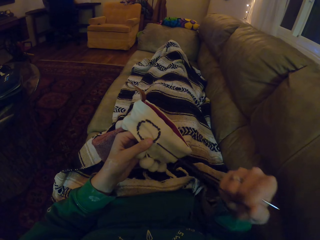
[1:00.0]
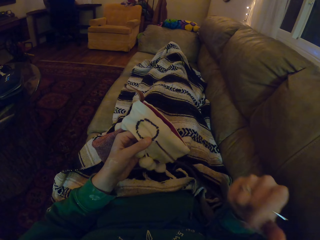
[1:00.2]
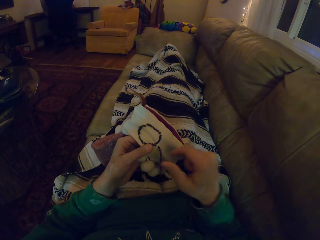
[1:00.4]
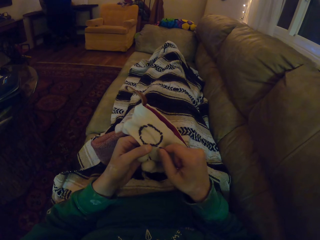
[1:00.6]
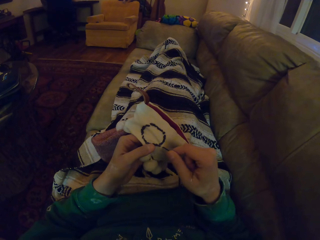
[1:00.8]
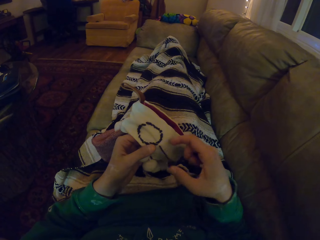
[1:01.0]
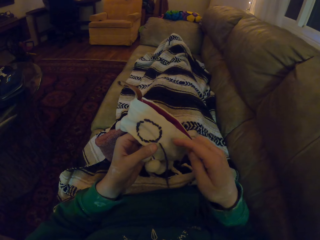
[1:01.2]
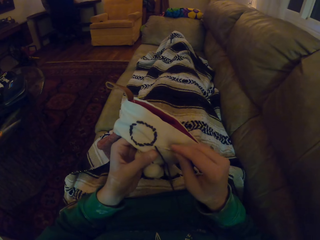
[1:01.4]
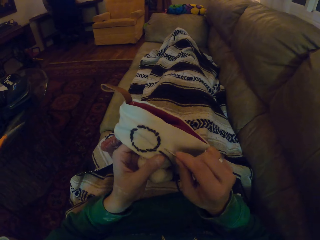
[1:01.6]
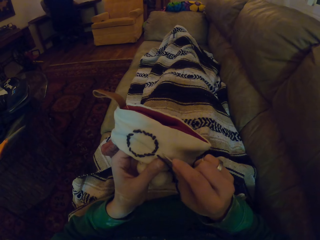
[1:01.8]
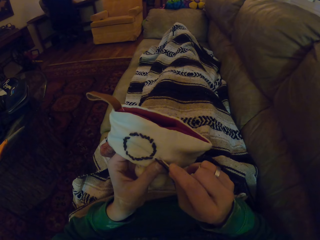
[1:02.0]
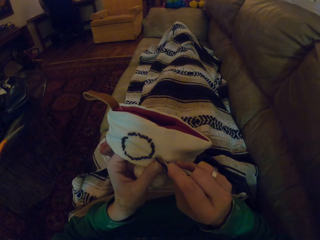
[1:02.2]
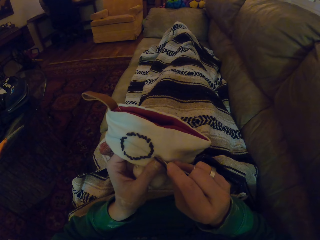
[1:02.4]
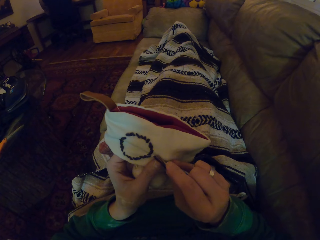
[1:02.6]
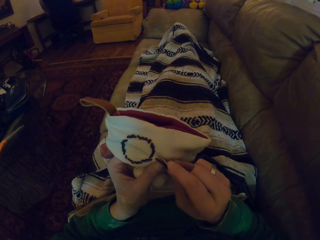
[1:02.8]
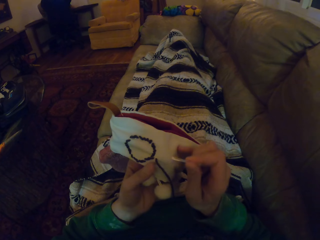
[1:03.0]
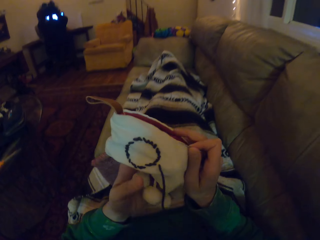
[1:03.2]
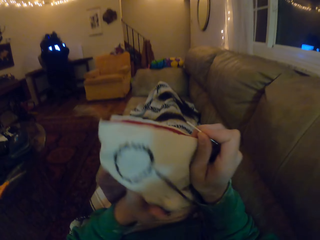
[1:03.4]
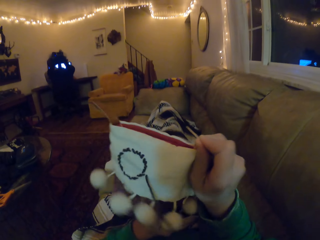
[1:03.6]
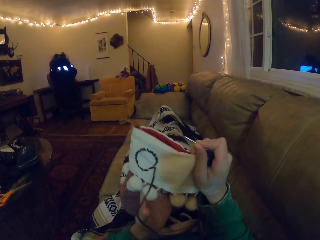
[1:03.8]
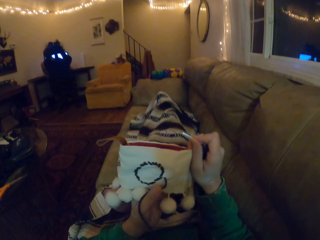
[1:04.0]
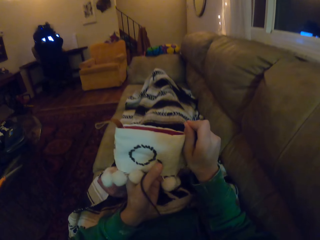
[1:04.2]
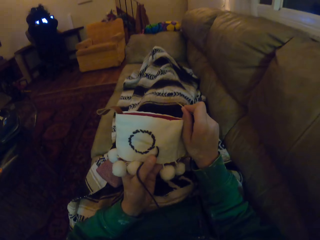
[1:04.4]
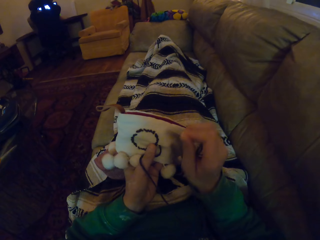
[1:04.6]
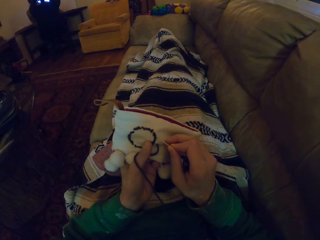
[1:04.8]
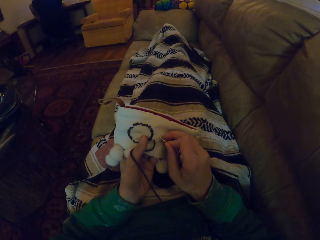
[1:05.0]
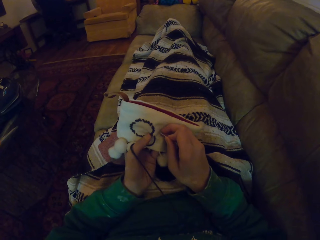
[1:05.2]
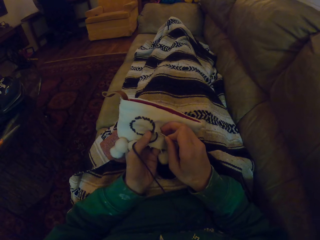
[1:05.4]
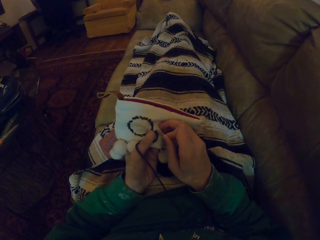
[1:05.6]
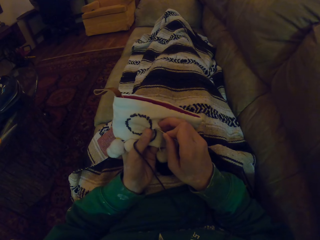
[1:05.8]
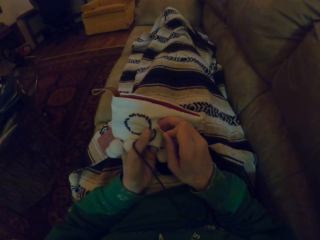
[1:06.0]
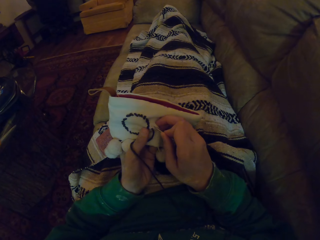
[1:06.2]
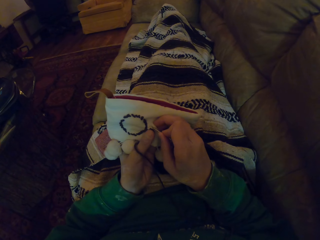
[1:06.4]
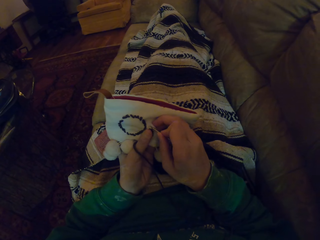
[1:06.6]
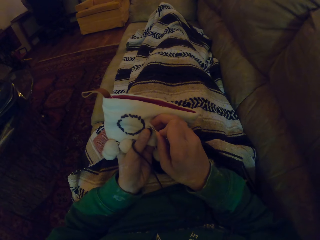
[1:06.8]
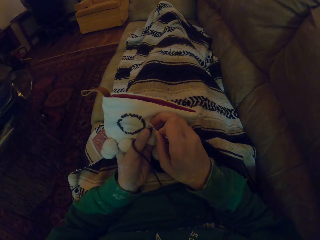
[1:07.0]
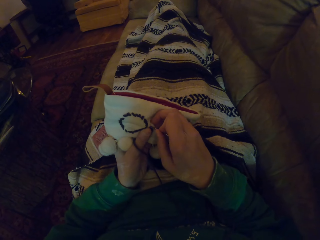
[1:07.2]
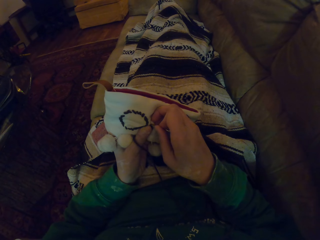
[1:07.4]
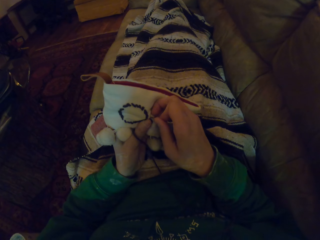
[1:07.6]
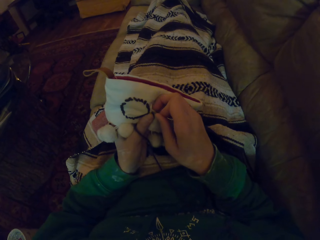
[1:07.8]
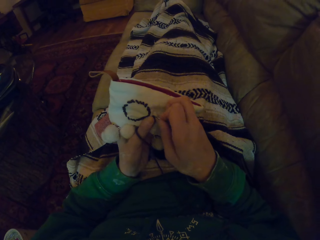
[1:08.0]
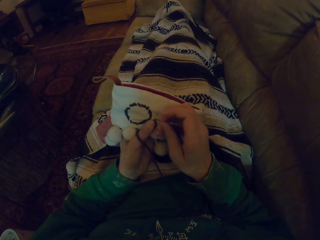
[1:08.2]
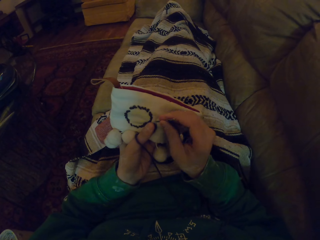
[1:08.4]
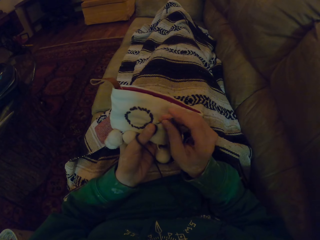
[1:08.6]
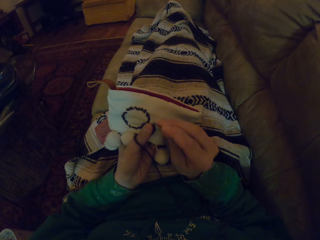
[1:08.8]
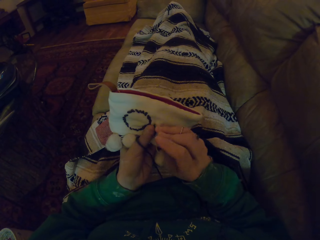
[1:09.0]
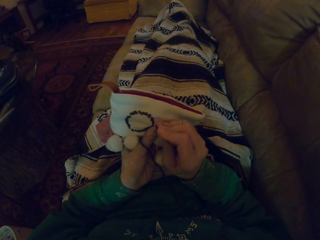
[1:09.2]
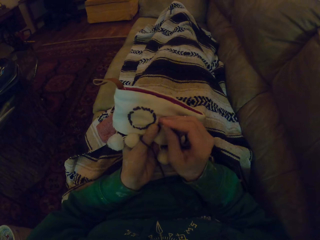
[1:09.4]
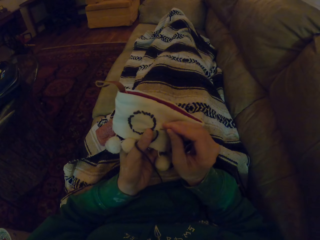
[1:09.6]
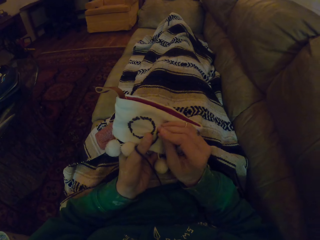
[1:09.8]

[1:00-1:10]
The camera wearer moves the sewing needle. They adjust the garment in the hand. They knit the garment.

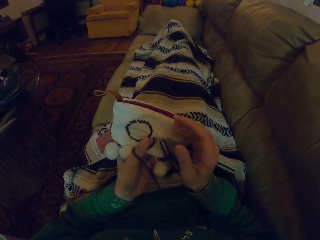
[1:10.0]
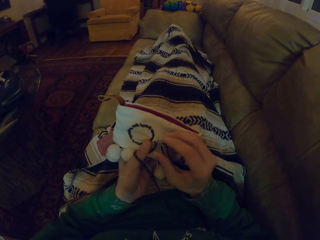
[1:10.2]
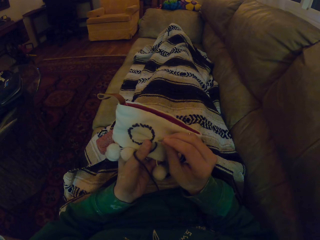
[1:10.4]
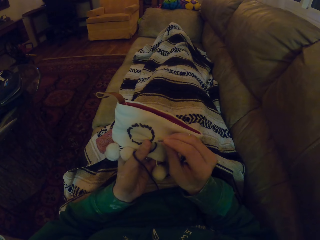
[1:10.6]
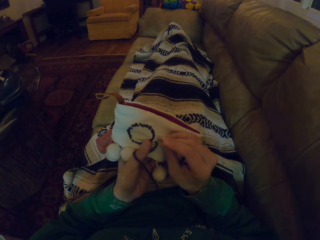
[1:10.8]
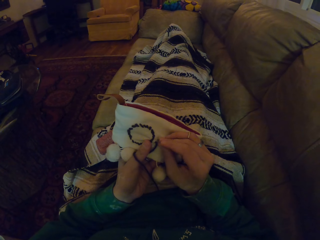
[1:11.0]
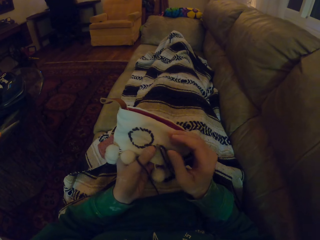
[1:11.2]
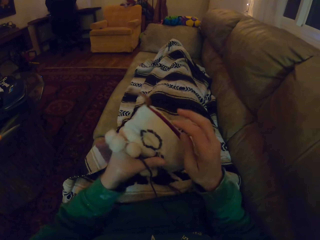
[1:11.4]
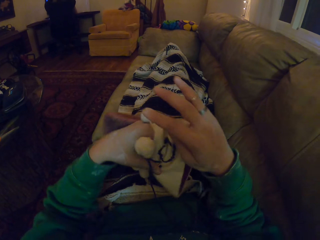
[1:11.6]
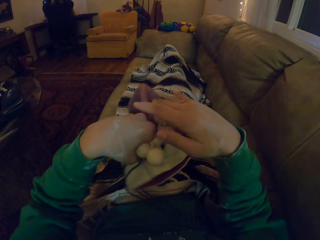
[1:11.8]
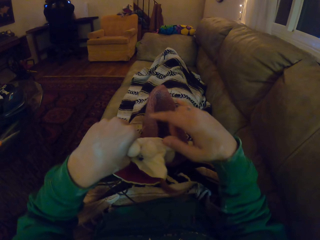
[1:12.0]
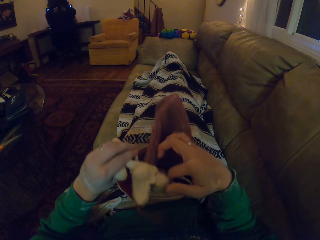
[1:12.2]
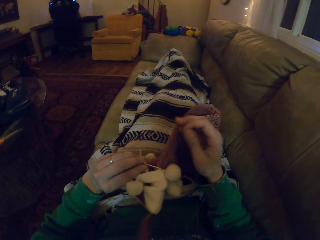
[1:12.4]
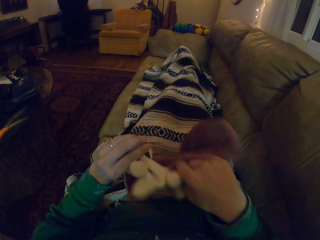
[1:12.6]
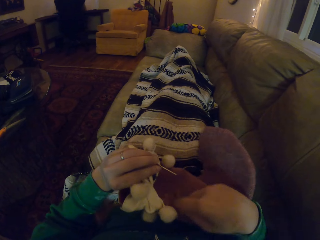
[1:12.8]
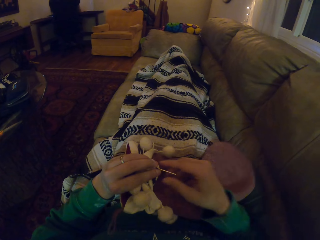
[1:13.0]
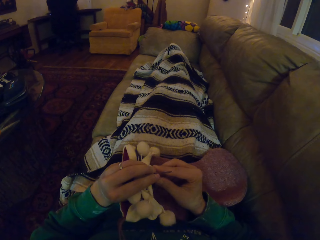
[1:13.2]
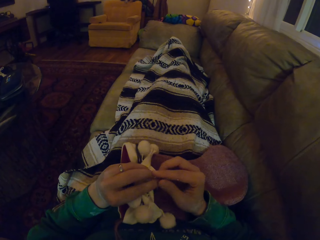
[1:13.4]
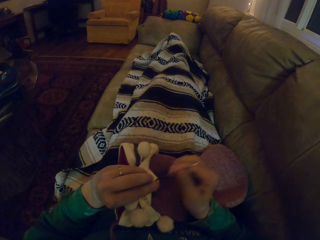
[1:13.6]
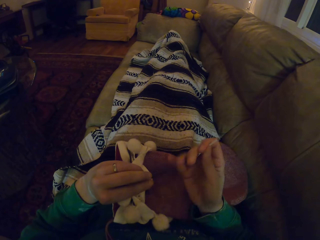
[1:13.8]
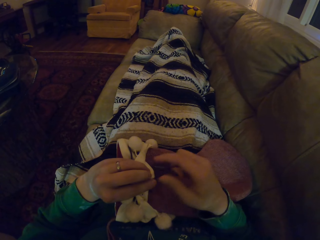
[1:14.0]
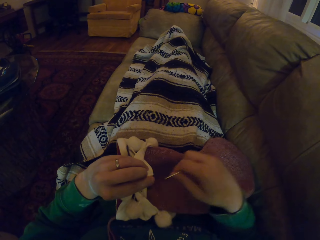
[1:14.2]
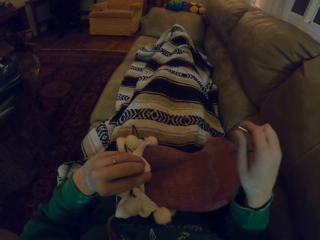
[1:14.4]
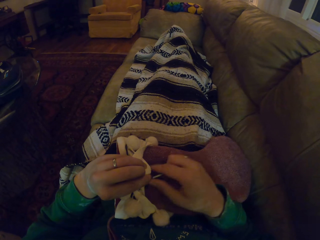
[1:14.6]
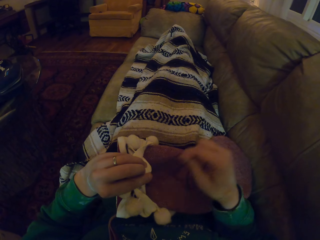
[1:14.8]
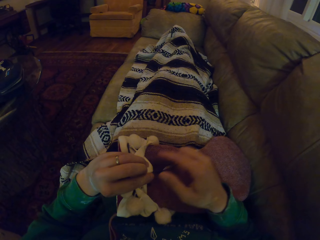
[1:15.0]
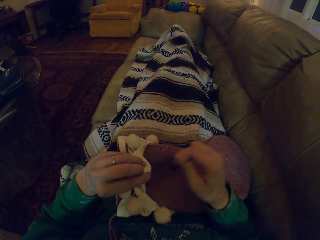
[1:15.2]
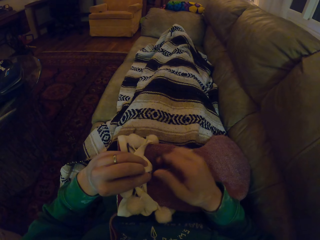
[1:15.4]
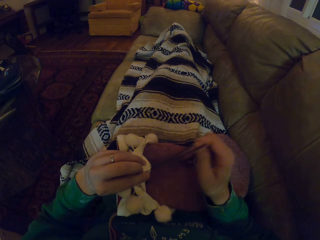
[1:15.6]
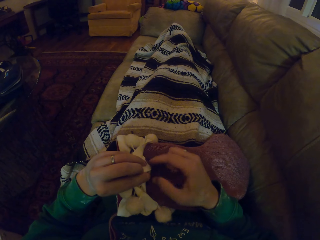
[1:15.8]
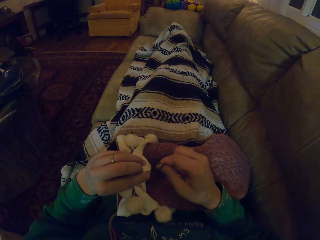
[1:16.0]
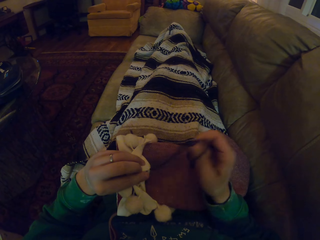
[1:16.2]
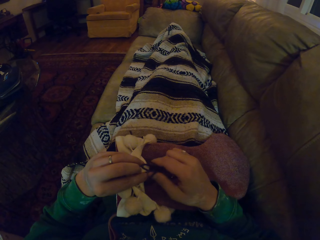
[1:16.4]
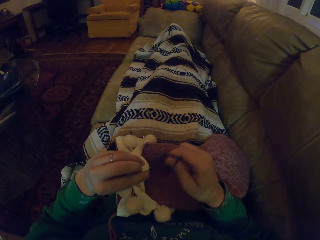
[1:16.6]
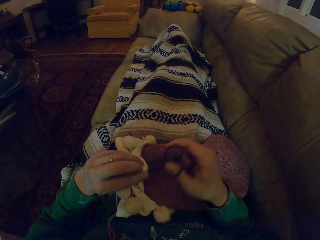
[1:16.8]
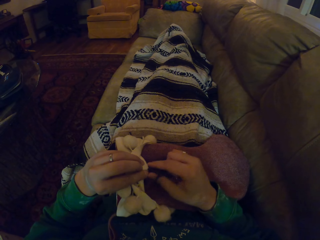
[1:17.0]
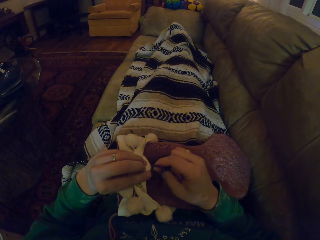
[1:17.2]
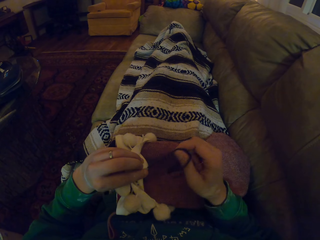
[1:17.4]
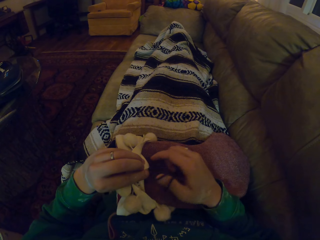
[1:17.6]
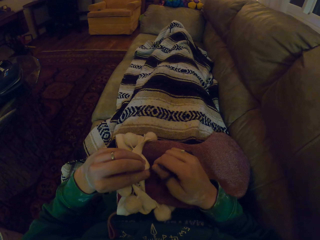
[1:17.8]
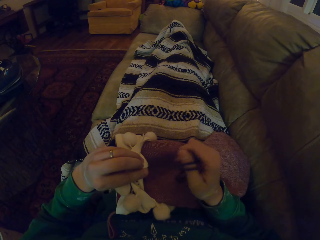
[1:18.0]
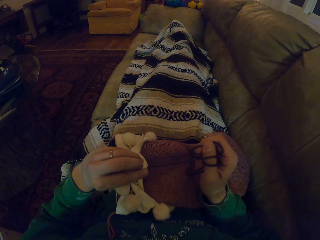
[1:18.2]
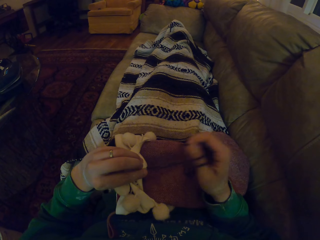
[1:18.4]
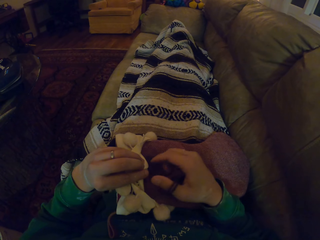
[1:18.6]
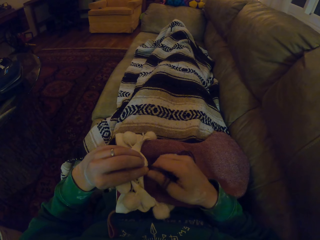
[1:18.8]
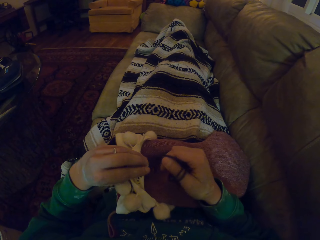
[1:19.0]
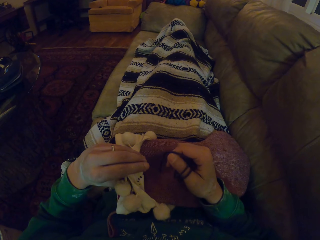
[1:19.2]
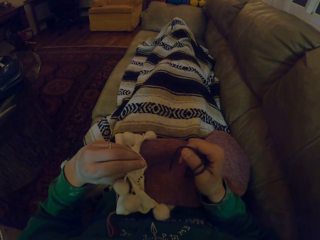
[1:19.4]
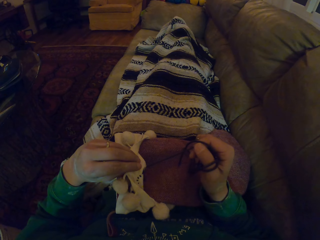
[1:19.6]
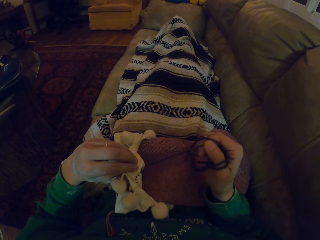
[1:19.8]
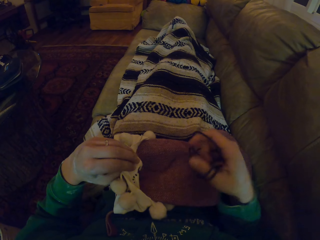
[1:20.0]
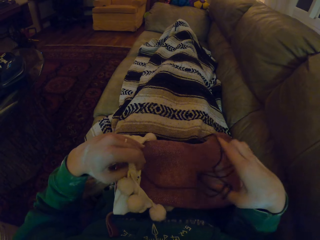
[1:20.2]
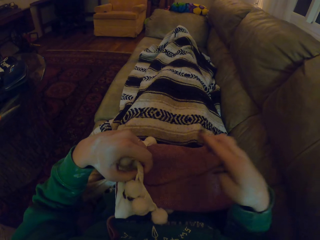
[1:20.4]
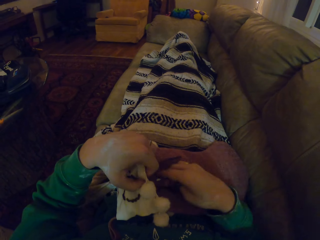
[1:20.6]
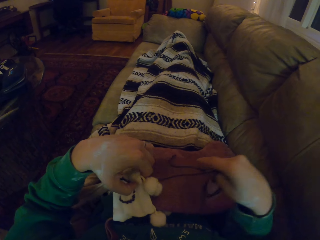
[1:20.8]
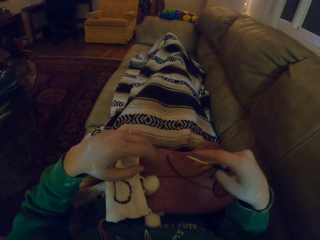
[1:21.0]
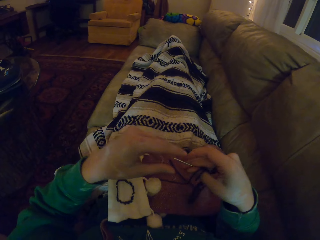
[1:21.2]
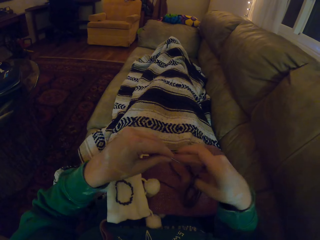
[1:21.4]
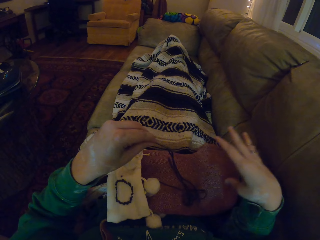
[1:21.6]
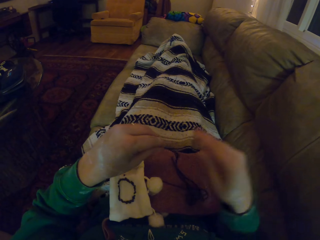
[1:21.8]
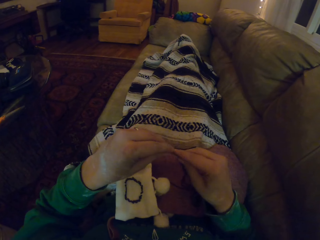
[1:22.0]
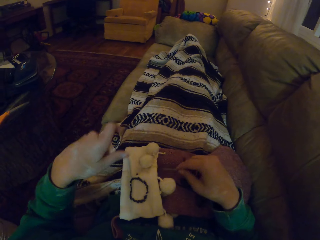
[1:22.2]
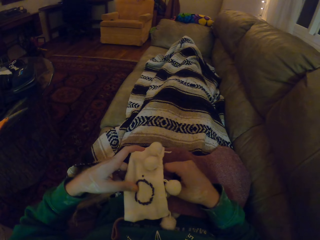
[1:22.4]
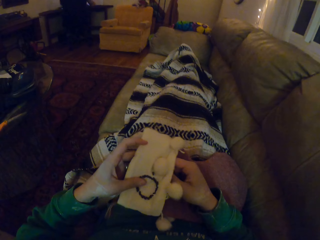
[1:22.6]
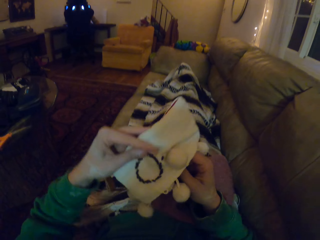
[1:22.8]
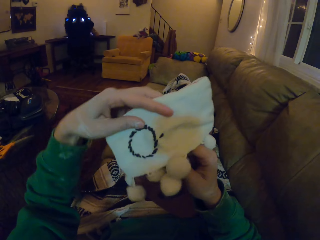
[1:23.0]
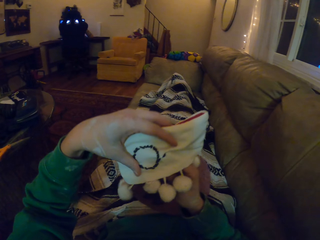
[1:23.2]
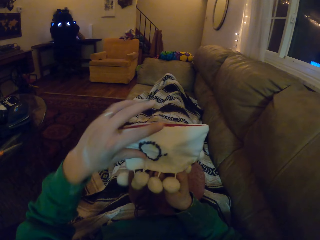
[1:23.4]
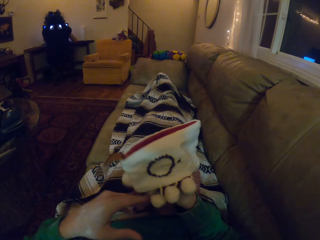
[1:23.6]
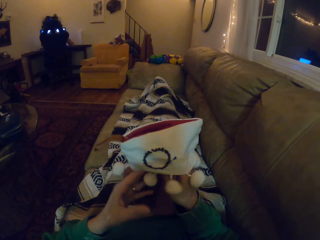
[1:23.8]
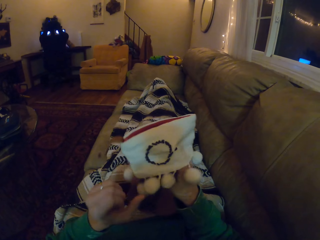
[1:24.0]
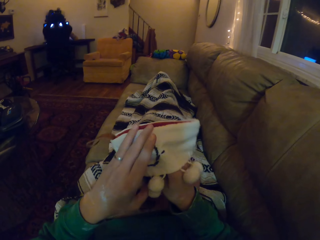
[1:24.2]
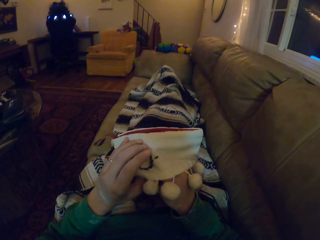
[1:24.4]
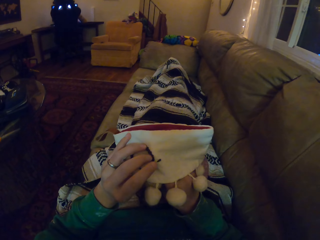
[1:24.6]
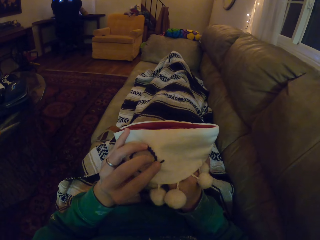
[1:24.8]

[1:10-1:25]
The camera wearer turns the garment. They pull the thread. They unhand the garment. They pass the sewing needle to the left hand. They pass the sewing needle to the right hand. They pick up the garment. They move the hand holding the garment.
